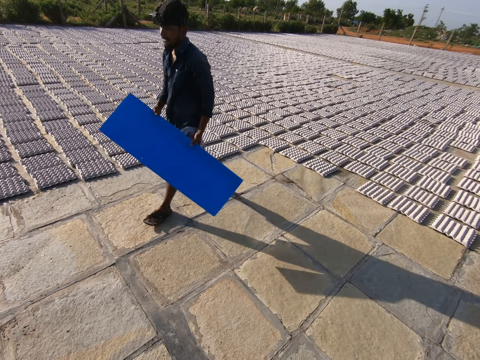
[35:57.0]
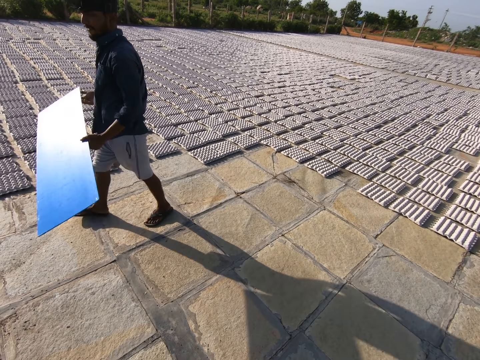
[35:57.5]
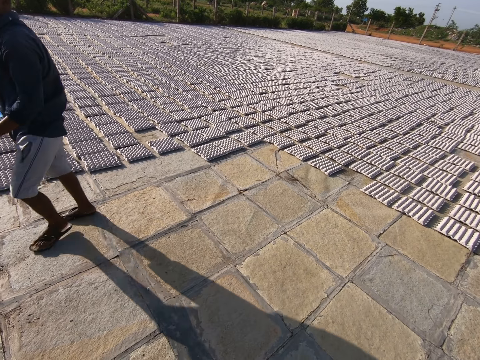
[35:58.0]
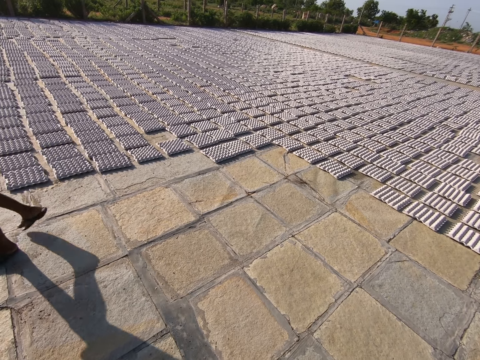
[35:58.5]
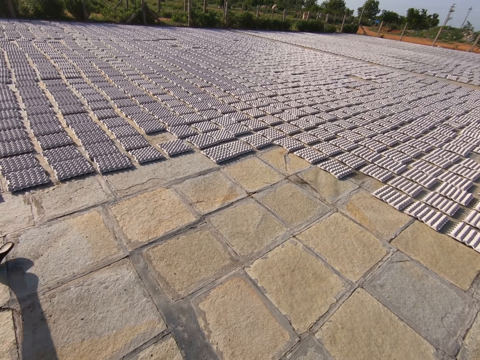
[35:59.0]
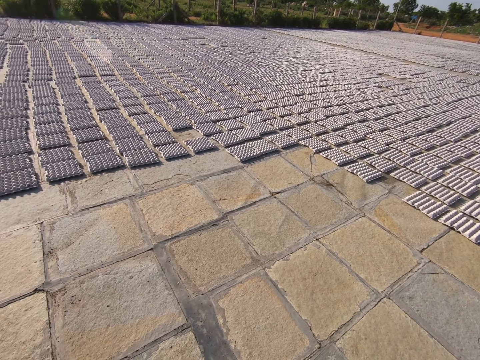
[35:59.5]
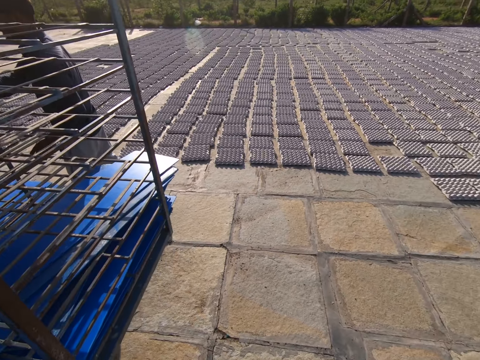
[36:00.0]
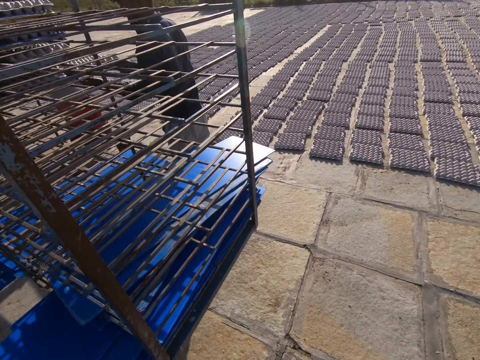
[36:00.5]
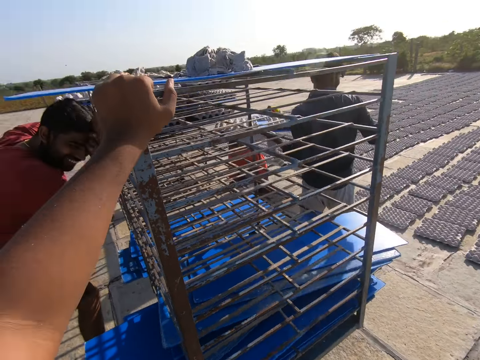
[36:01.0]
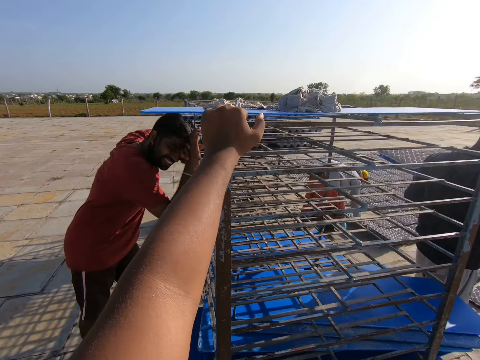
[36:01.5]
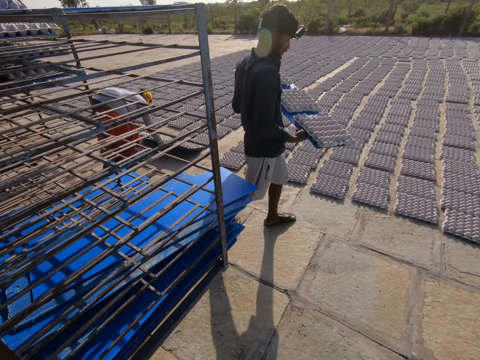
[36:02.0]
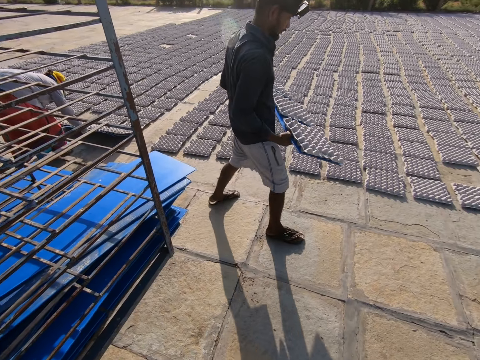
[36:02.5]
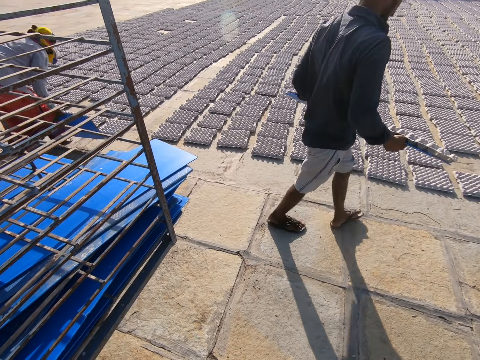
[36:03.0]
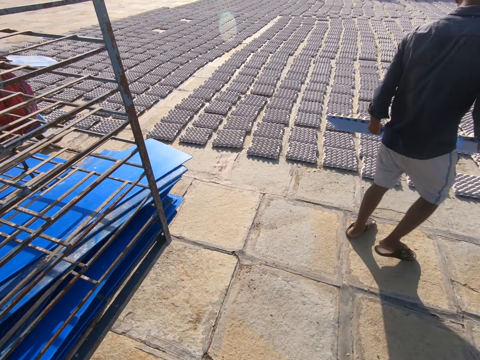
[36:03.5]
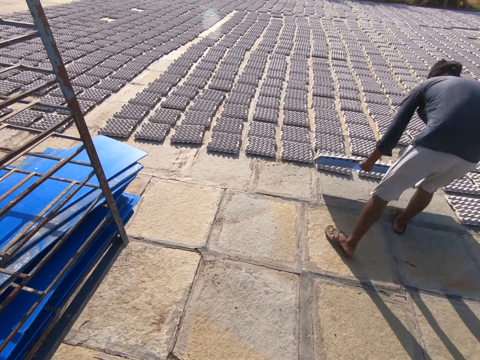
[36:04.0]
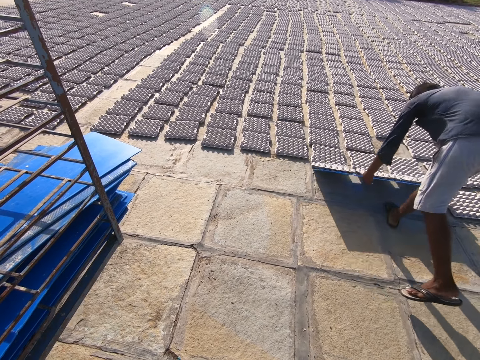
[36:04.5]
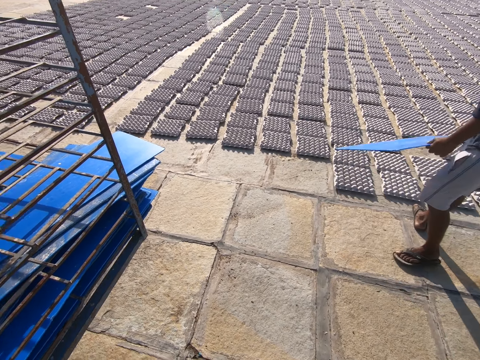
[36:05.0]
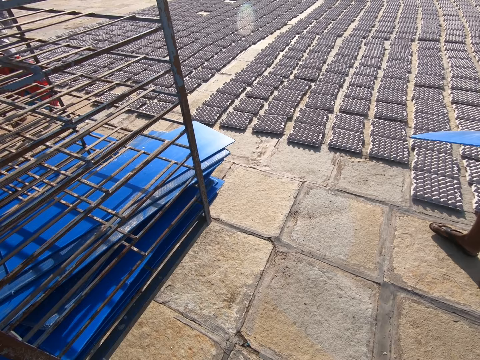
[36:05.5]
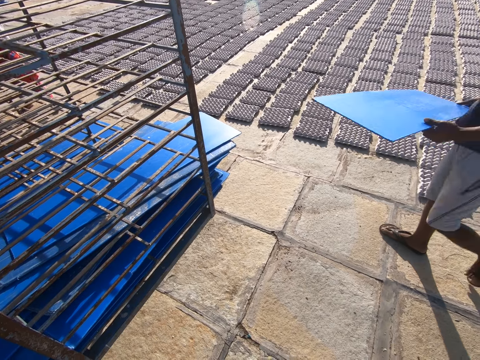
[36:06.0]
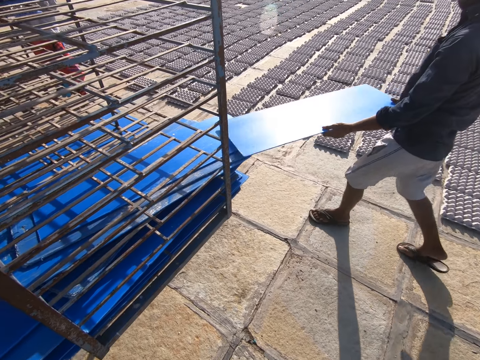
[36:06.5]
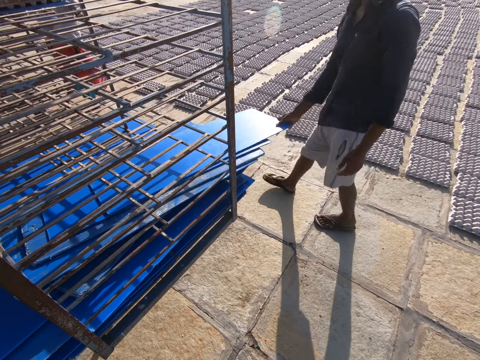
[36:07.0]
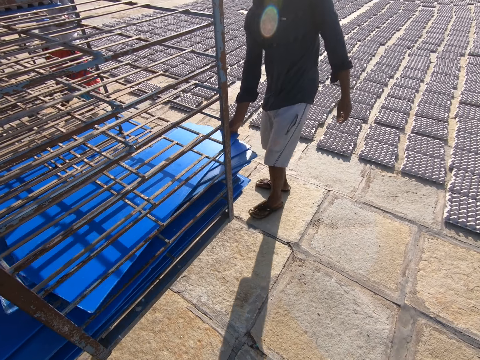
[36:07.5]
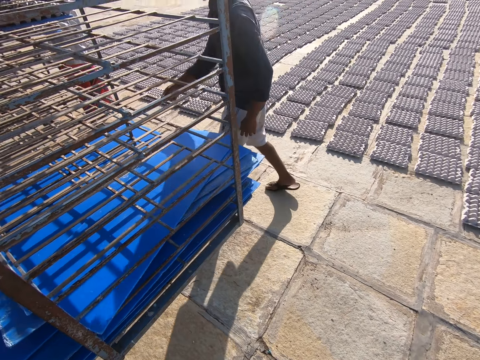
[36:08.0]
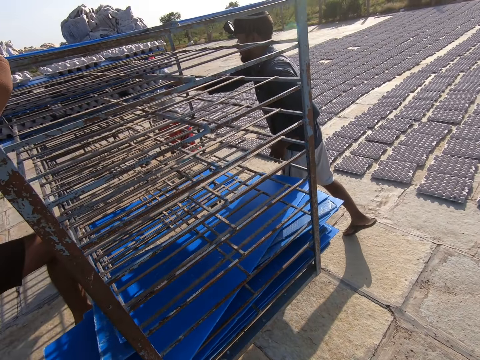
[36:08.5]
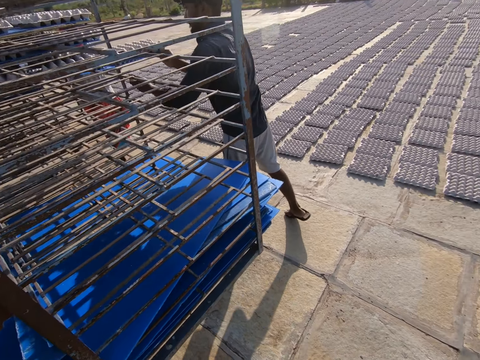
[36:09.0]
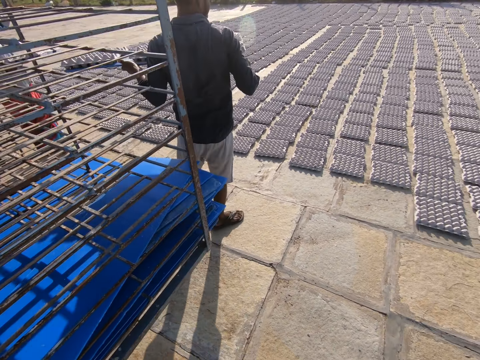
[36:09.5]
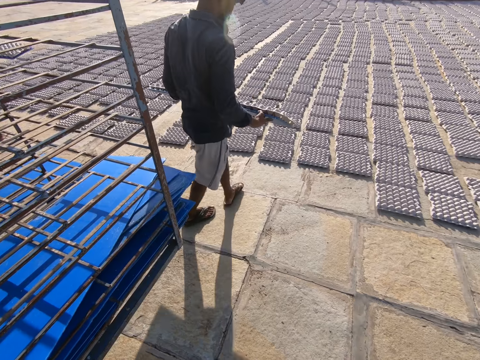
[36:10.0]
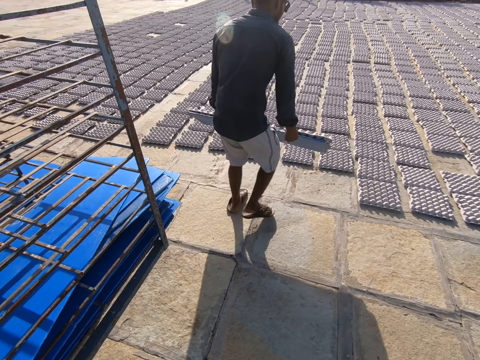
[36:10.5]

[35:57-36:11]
A man walks around. The man picks up a tray of fiber egg trays from the tray rack with his right hand. The camera wearer looks around. He places his left hand on the tray rack. The man holds the tray of fiber egg trays with both hands. A woman drops some fiber egg trays on the floor with a tray in both hands. The man drops the fiber egg trays on the floor with the tray in both hands, puts the tray in the tray rack with both hands, puts the tray in the tray rack with his right hand and puts a blue board on something. The man picks up the tray of fiber egg trays from the tray rack with his right hand and holds the tray of fiber egg trays with both hands.

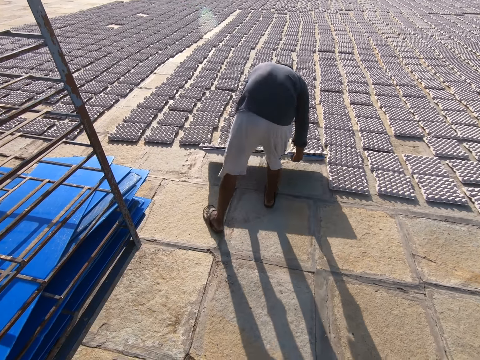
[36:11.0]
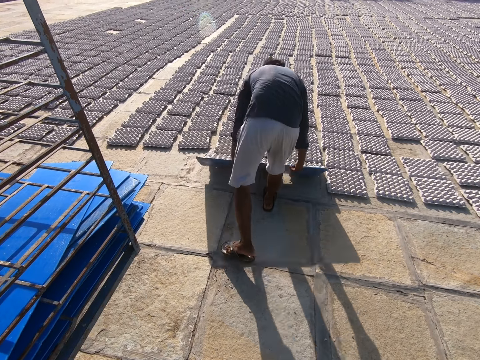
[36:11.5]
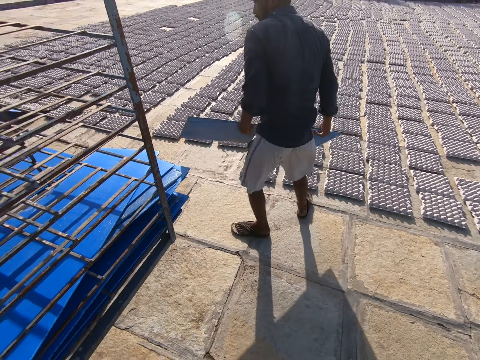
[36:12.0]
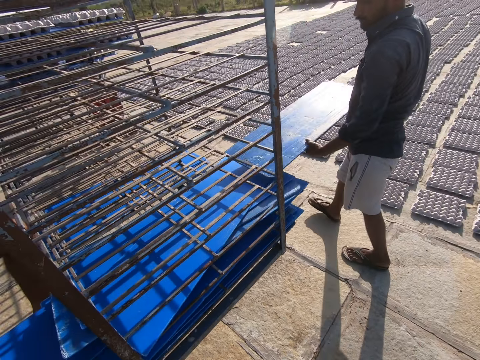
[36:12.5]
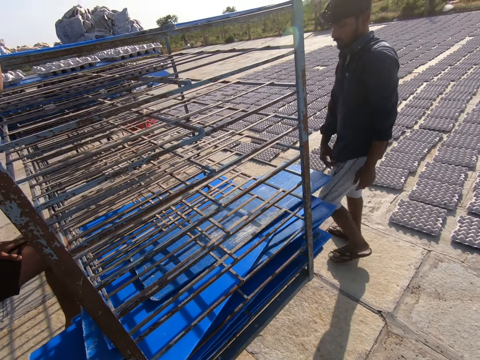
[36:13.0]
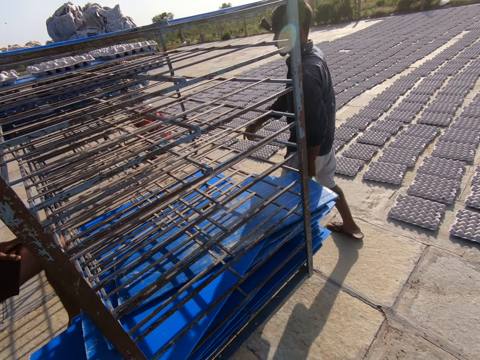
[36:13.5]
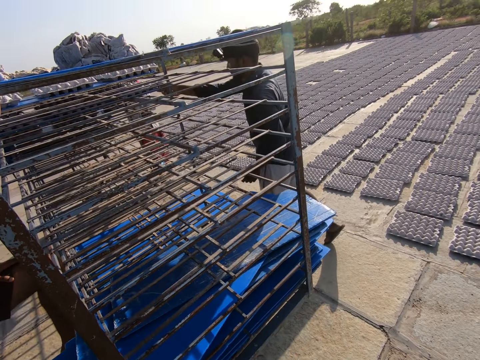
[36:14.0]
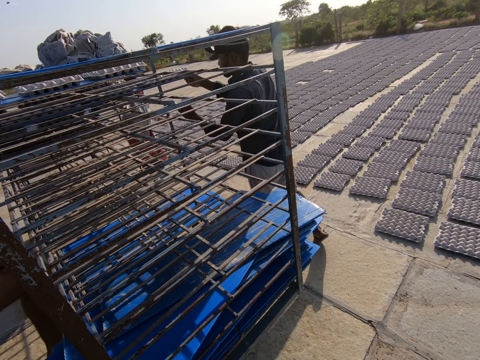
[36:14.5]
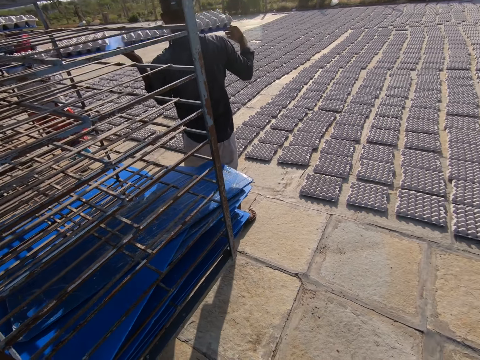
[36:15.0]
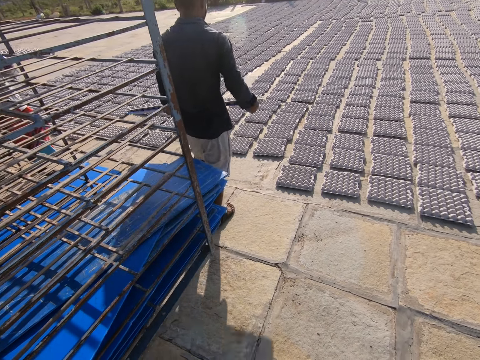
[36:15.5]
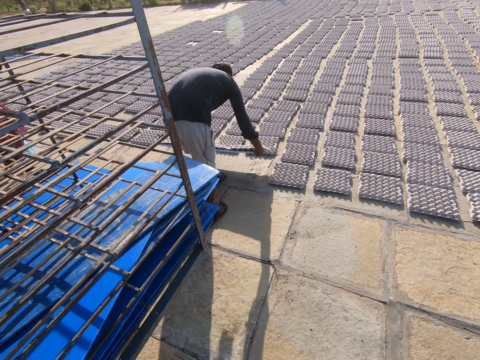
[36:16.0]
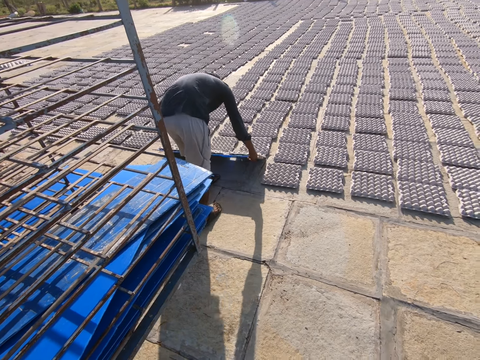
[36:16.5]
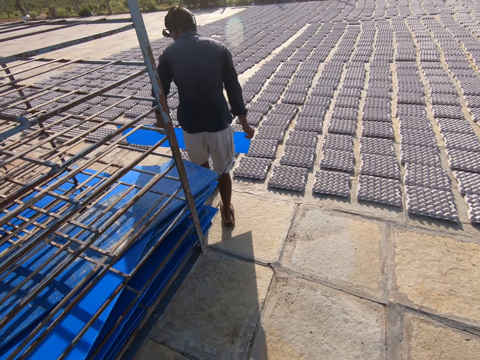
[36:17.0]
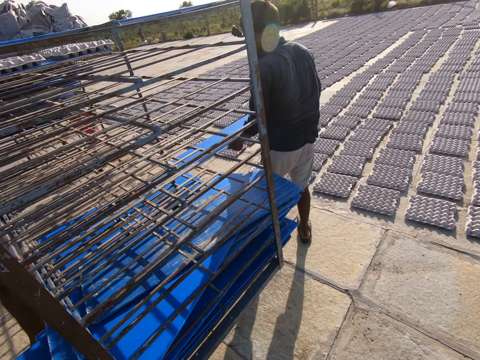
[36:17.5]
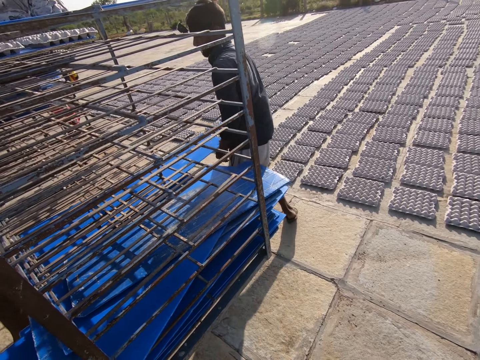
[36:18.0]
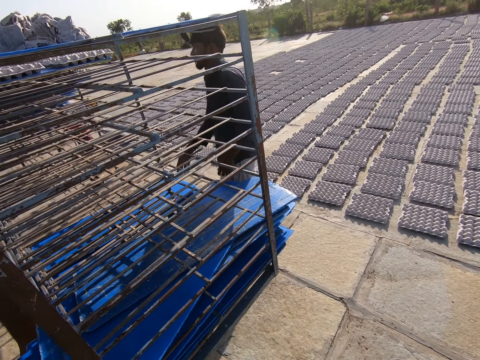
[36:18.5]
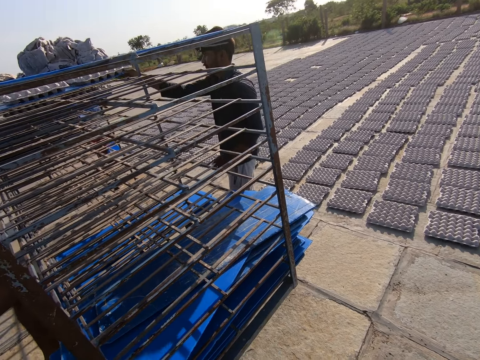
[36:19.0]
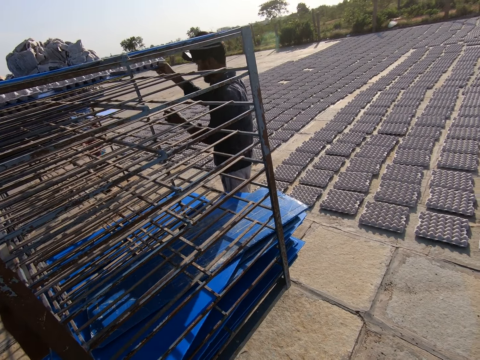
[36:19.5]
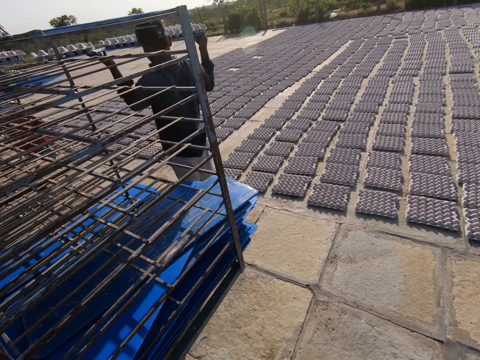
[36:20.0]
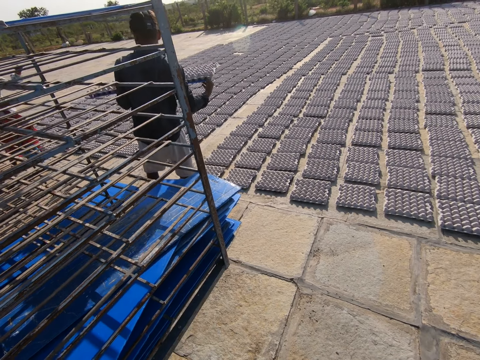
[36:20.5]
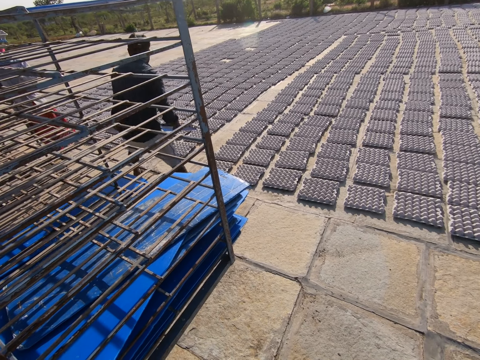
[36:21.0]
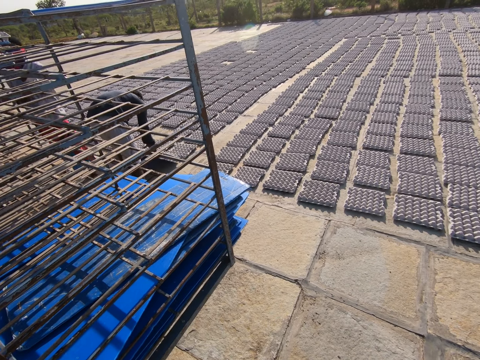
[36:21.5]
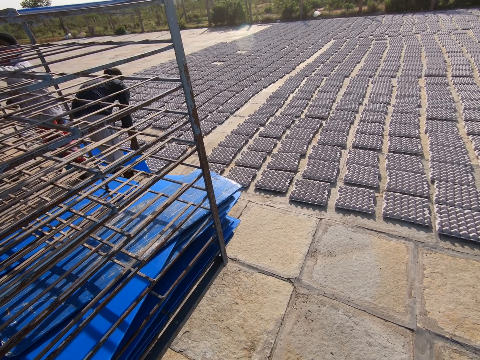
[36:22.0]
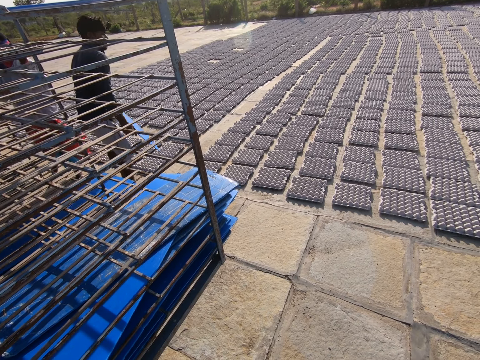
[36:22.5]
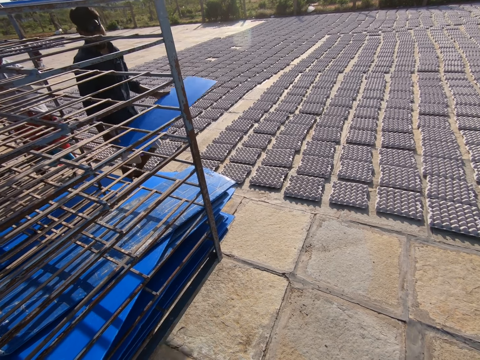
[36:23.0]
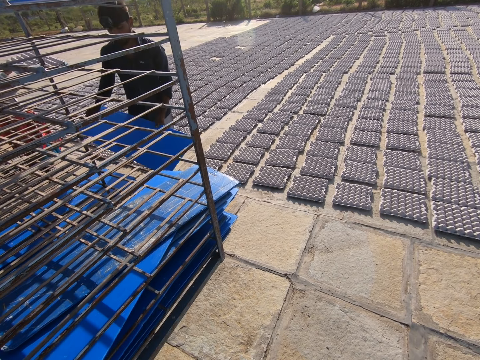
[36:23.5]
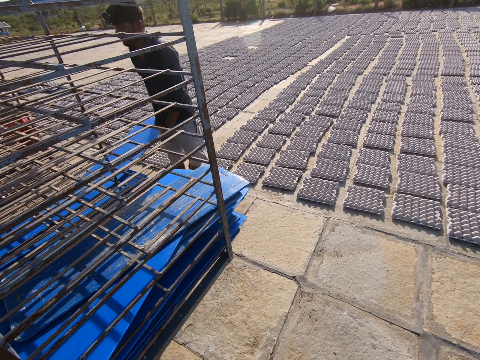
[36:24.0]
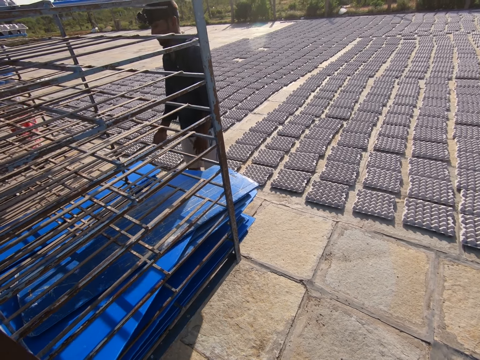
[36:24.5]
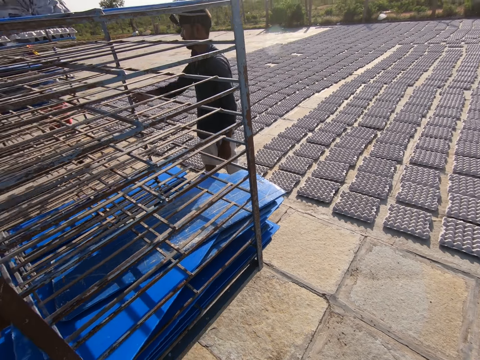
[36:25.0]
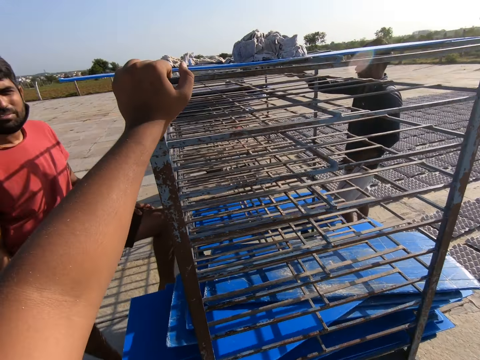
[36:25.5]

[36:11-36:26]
A man drops the fiber egg trays on the floor with the tray in both hands, puts the tray in the tray rack with his right hand and puts a blue board on something. The man picks up a tray of fiber egg trays from the tray rack with his right hand and holds the tray of fiber egg trays with both hands. Another man drops the egg crates on the plastic sheet on the ground with both hands. The other man drops the plastic sheet in his right hand on the trolley, removes the plastic sheet with egg crates from the trolley with both hands, drops the egg crates on the plastic sheet on the ground with both hands and drops the plastic sheet in his right hand on the trolley.
